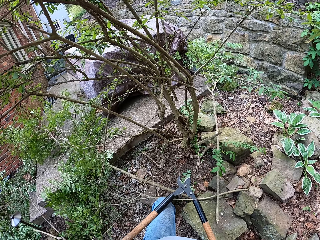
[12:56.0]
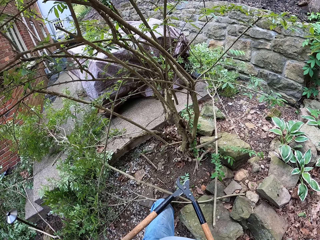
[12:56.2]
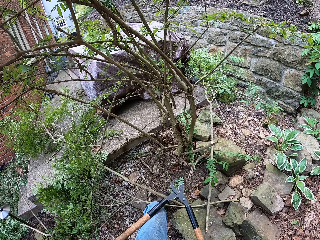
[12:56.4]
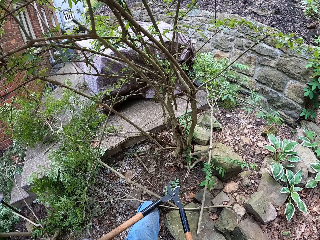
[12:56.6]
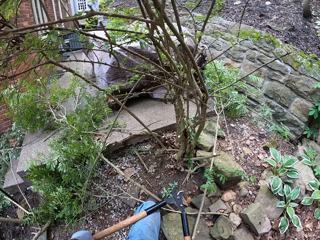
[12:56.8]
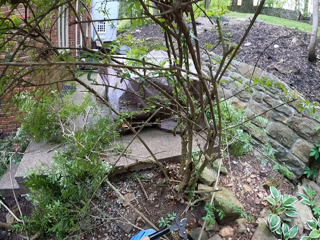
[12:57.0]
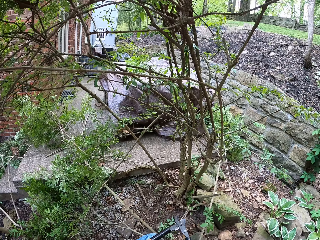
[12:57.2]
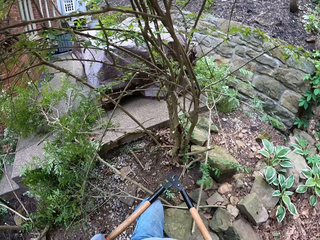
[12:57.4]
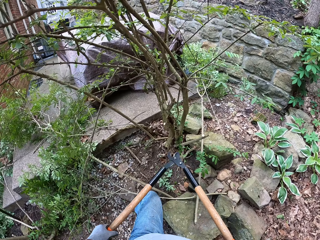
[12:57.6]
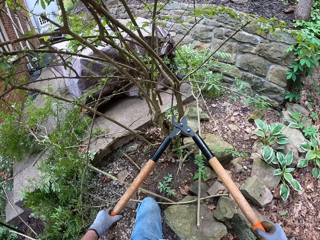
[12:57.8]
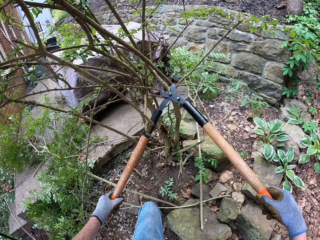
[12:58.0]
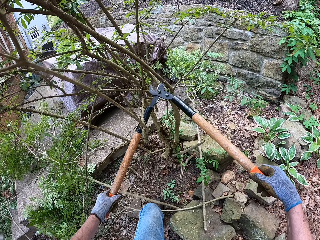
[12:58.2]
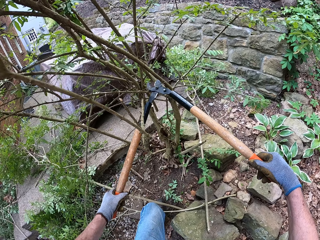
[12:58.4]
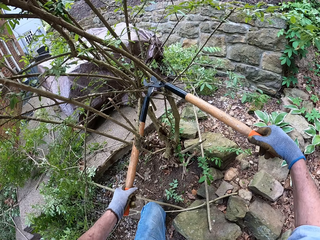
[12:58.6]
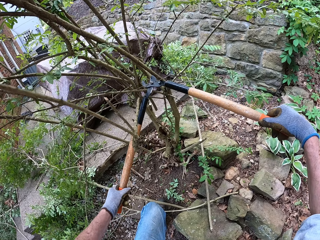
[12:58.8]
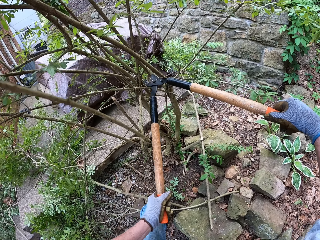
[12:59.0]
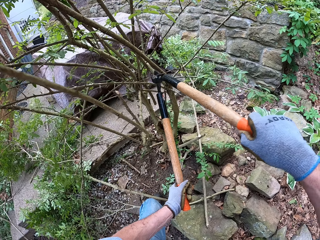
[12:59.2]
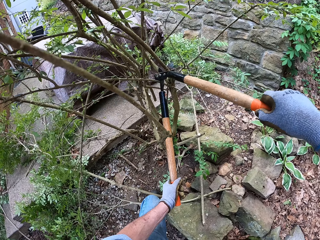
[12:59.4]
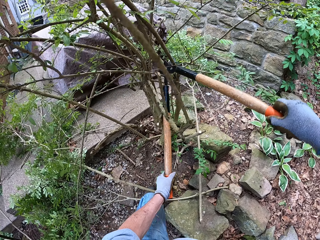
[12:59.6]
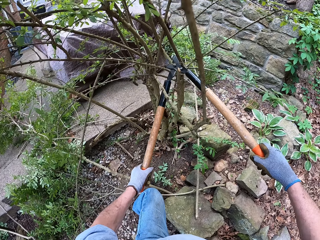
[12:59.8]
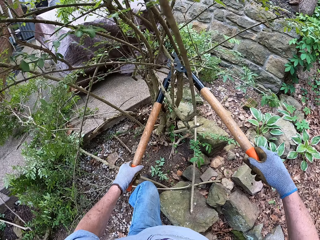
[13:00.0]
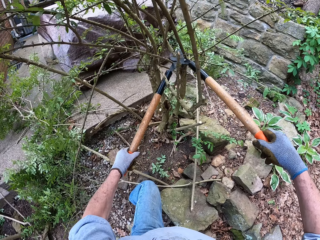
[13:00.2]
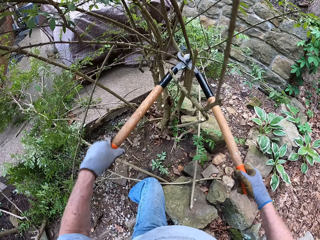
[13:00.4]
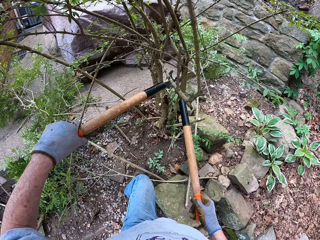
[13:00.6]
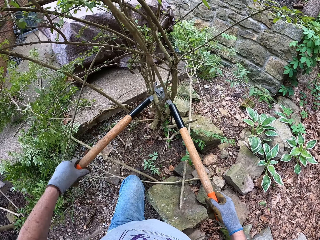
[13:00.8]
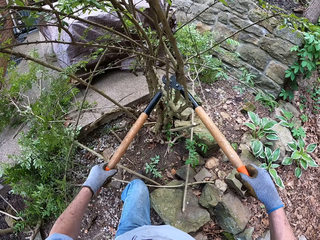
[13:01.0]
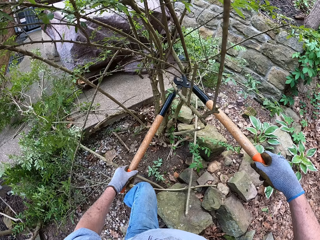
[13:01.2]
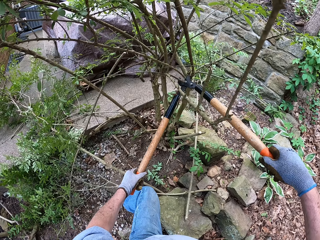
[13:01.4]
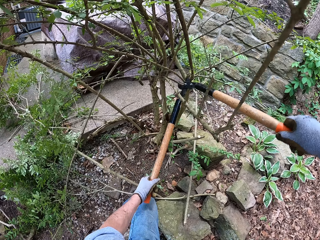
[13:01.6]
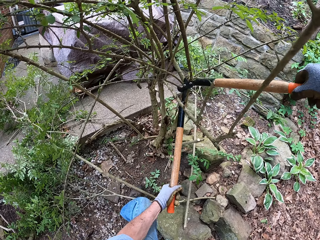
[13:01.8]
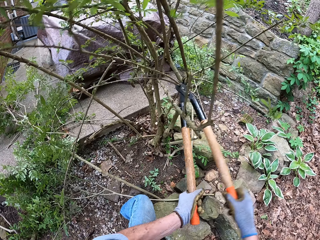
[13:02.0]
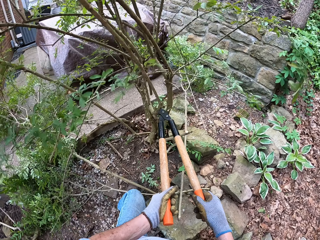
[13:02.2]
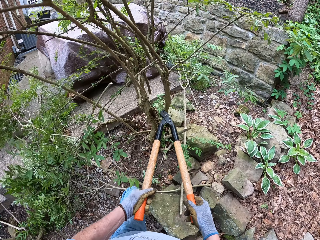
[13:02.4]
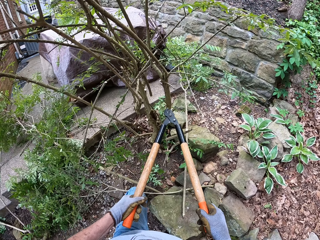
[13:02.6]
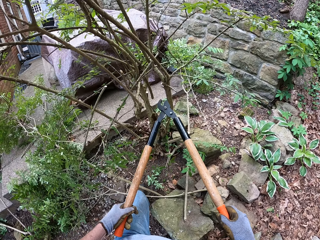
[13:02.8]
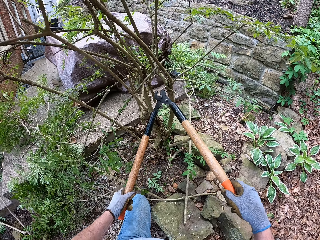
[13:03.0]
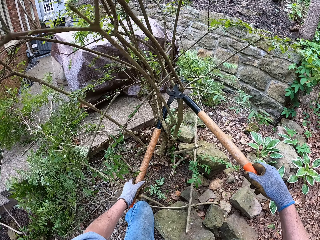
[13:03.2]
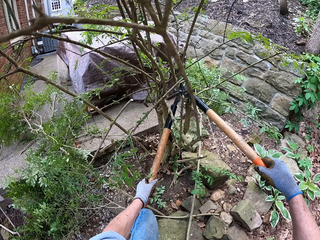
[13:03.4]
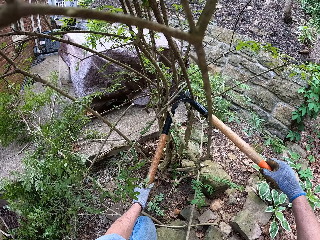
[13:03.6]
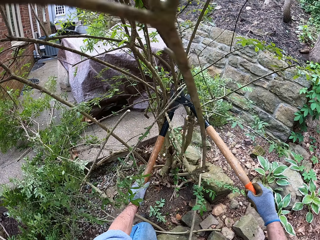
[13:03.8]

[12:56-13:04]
The camera wearer cuts more branches from the tree with the lopper.

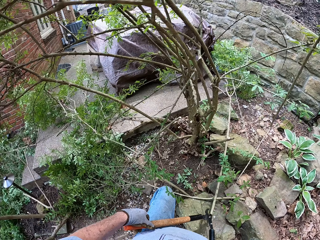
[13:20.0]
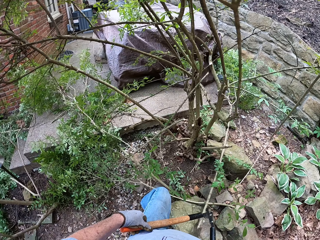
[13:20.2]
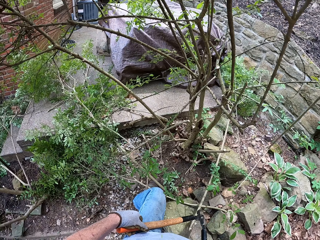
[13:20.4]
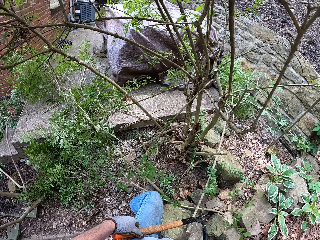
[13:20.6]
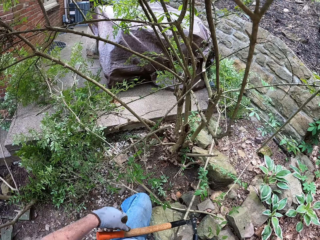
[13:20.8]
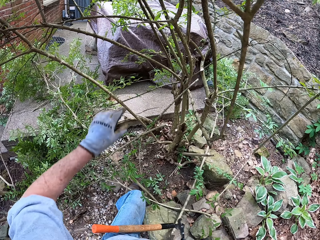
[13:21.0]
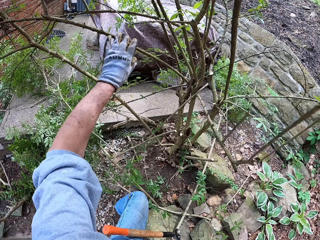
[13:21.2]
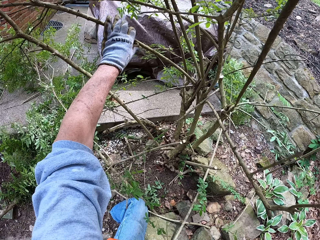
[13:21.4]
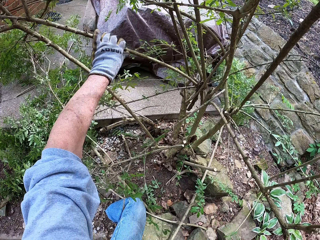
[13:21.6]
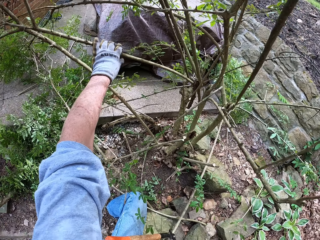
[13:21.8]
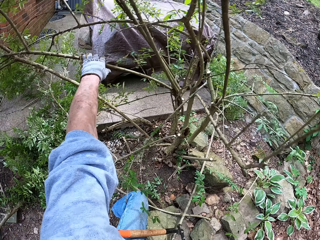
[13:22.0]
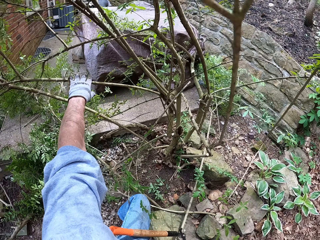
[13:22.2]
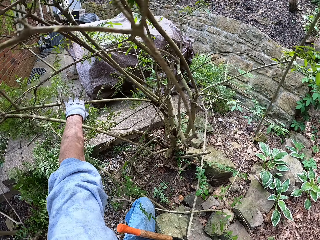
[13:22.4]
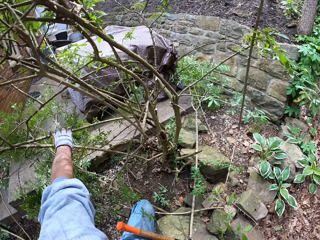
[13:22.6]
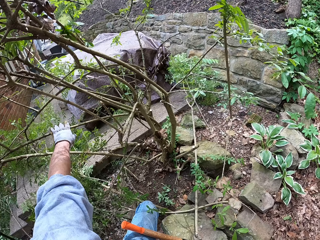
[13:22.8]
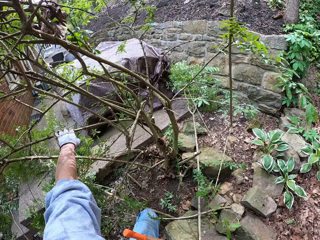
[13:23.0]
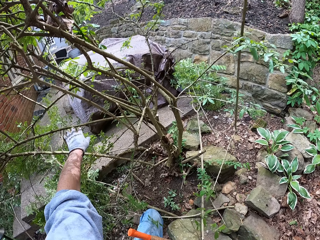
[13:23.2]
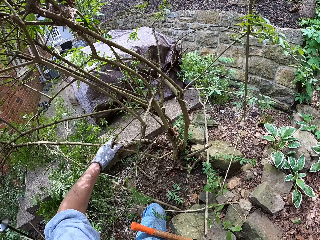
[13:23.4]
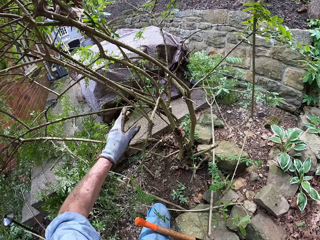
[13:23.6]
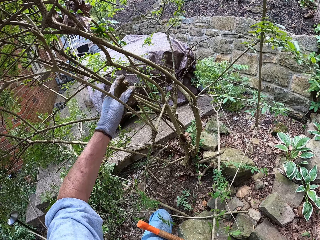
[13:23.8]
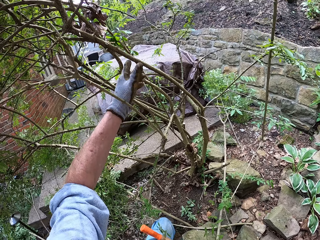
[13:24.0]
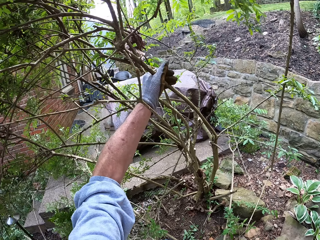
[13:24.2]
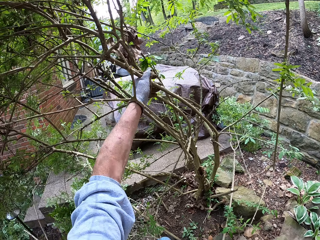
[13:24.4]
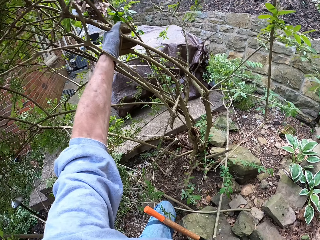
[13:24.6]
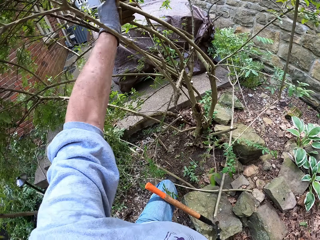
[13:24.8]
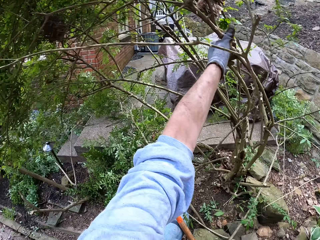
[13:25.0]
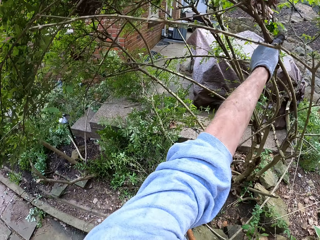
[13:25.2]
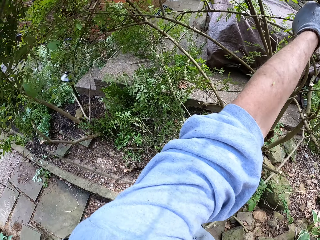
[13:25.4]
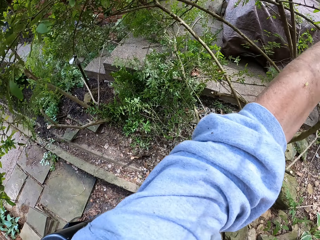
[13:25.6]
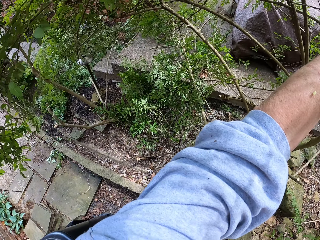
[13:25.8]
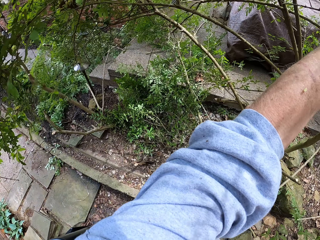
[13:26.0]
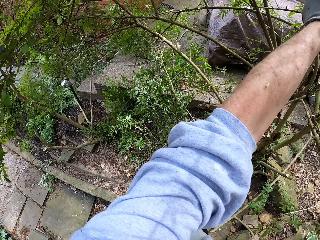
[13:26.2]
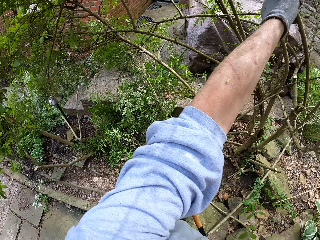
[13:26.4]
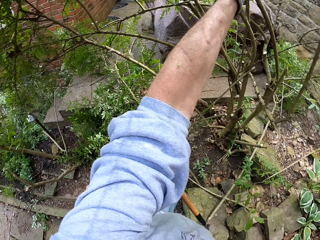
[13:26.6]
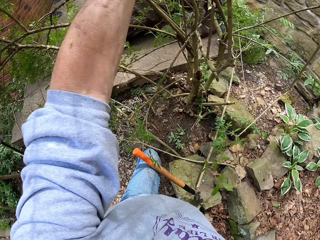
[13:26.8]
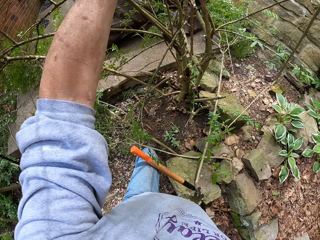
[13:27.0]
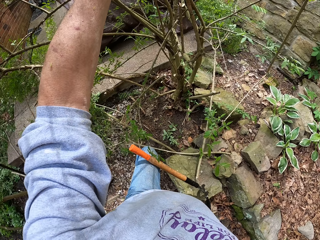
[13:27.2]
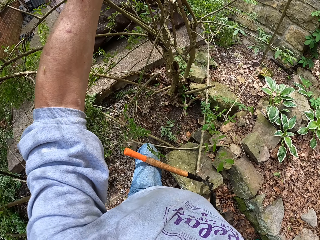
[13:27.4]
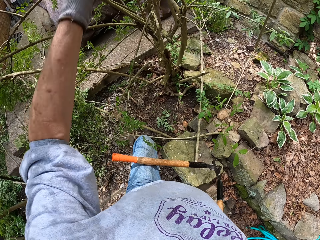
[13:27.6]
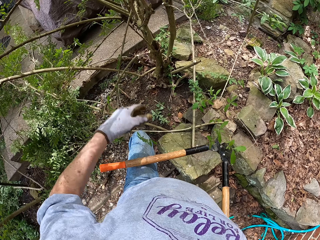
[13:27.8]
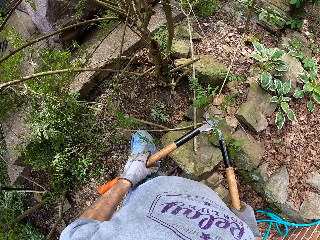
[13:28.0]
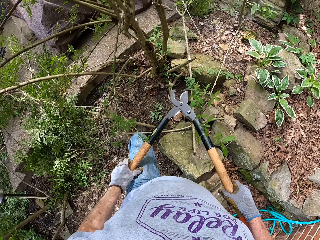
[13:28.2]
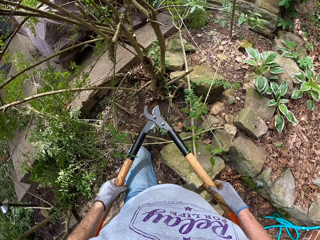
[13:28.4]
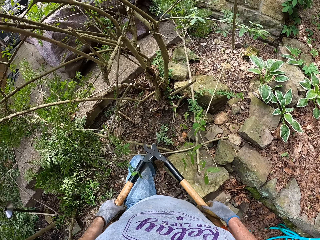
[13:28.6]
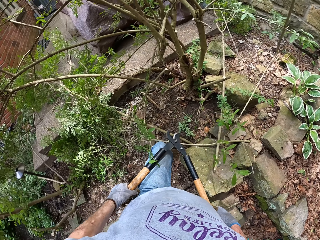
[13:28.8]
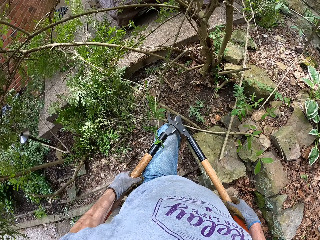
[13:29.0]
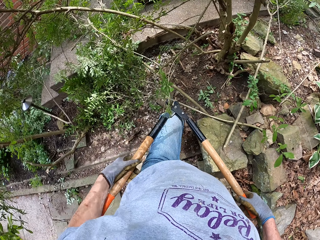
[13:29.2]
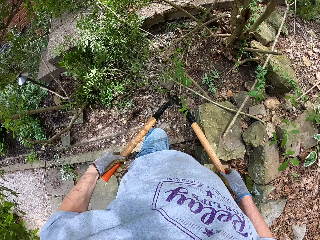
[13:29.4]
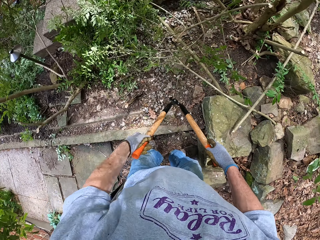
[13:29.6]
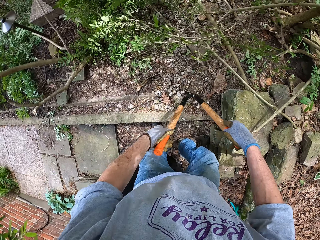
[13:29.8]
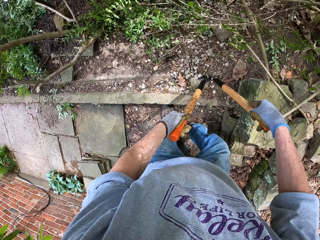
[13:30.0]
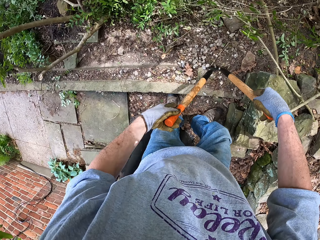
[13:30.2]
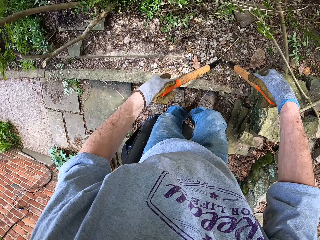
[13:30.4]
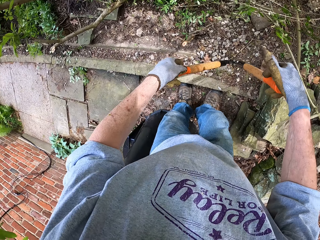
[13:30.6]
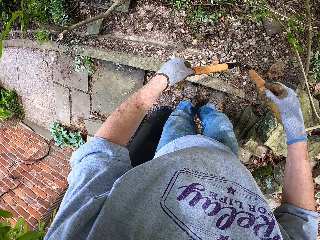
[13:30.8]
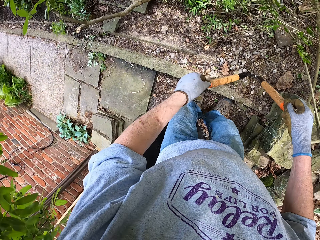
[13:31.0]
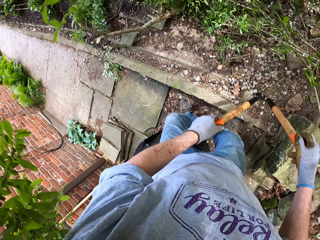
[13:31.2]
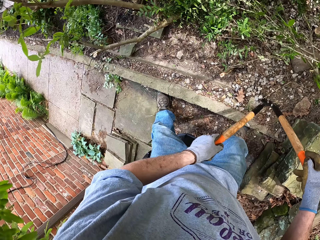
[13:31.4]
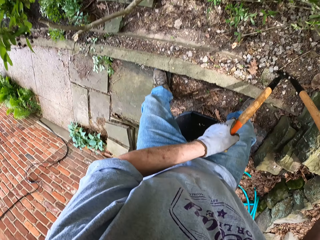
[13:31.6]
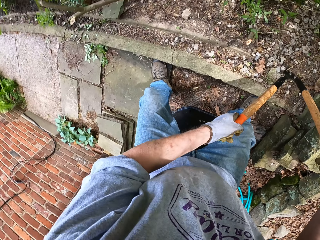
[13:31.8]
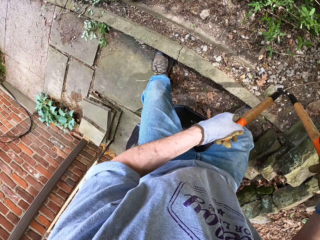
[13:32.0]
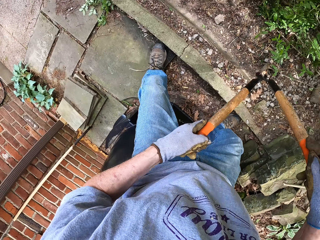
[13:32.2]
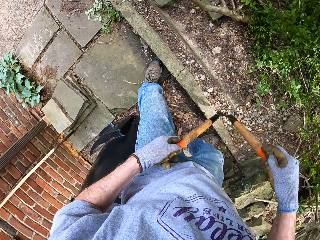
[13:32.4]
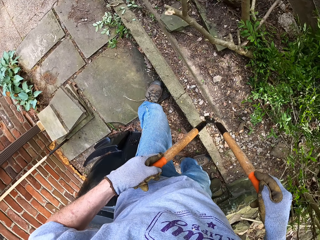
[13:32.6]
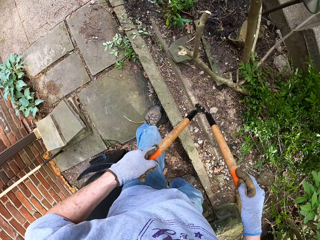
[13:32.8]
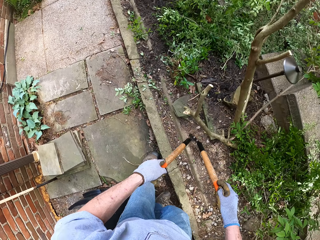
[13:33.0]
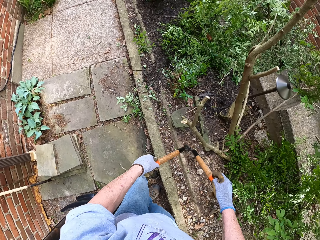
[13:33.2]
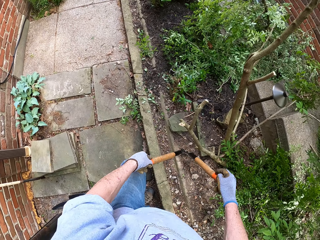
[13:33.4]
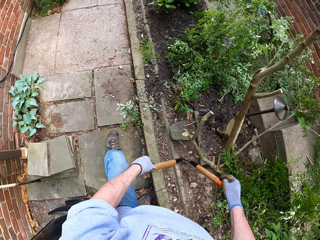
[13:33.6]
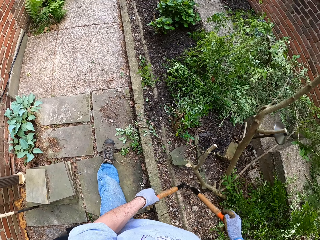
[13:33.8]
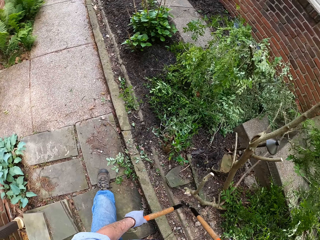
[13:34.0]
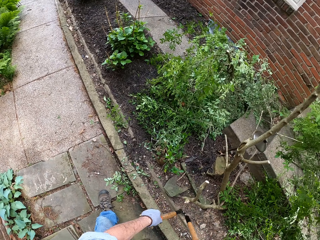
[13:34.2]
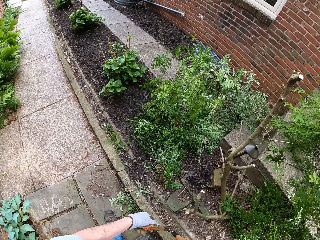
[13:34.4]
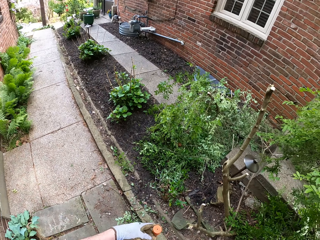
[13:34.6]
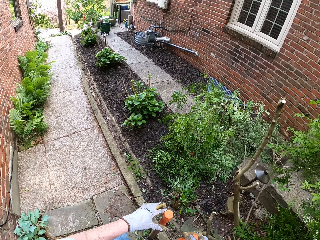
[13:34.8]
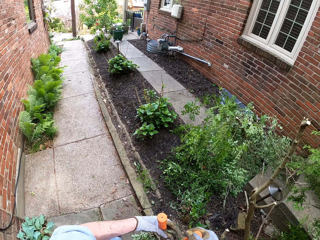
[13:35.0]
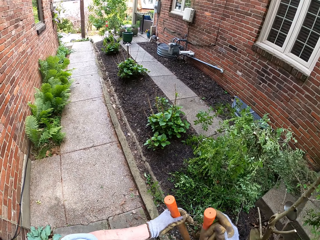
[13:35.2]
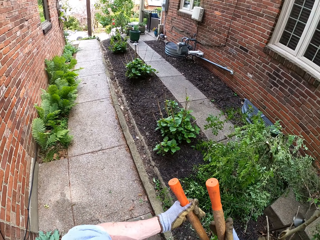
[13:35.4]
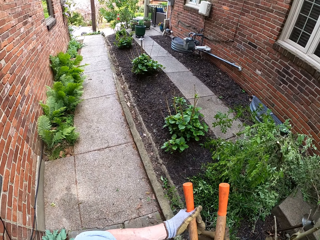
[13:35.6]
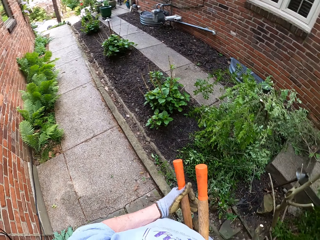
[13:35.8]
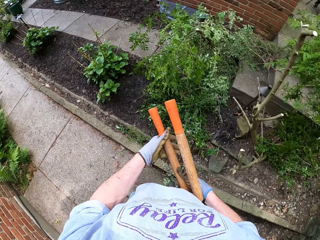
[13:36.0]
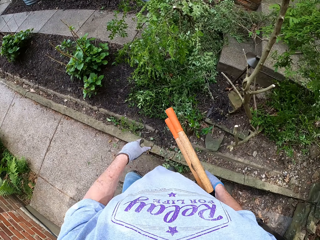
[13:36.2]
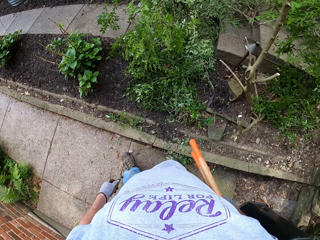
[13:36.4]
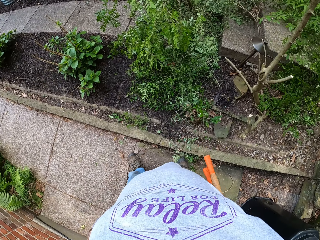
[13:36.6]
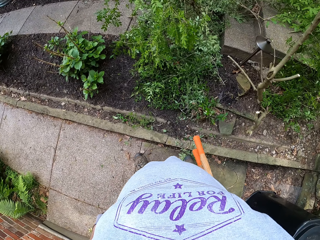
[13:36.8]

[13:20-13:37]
The camera wearer holds another branch on the tree with his left hand. He pulls a branch. He holds another branch on the tree with his left hand again. He holds the lopper with his two hands, places the lopper on the ground and holds the hand pruner. He moves slightly to the left. He walks around the flower bed. He picks up the lopper from the ground.
